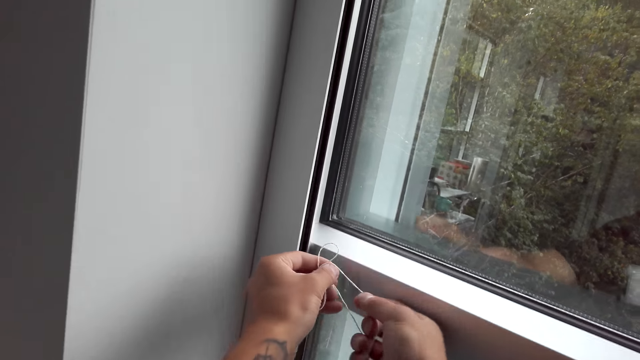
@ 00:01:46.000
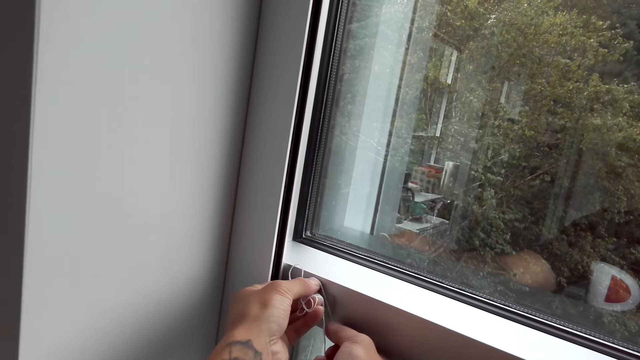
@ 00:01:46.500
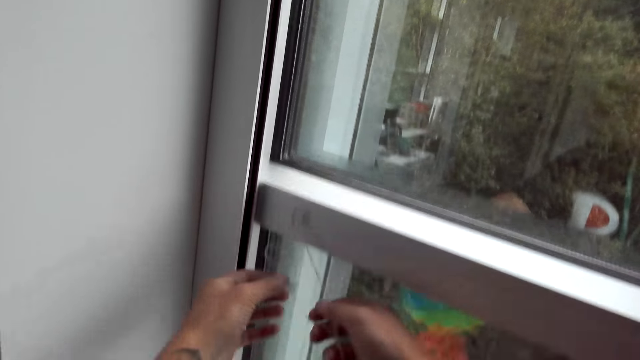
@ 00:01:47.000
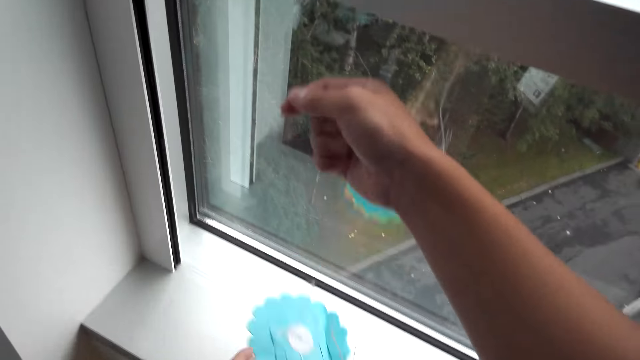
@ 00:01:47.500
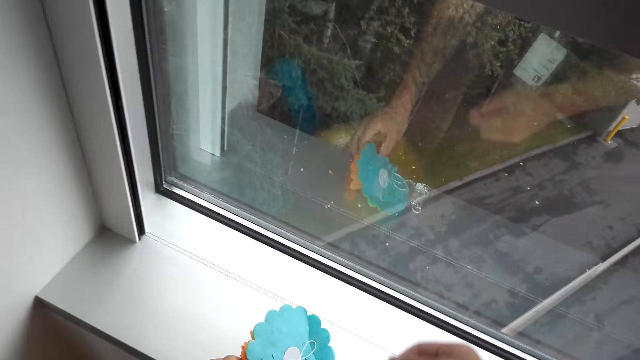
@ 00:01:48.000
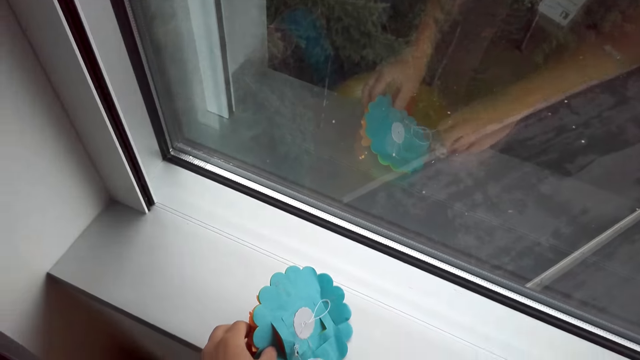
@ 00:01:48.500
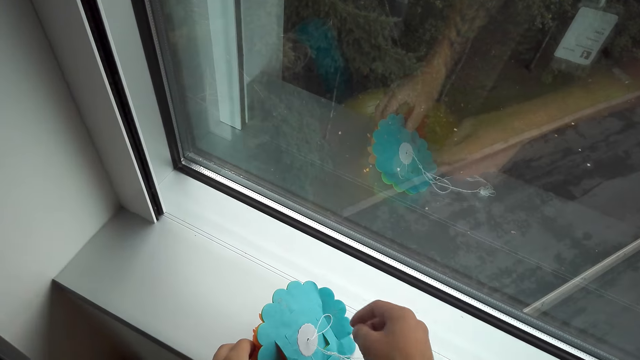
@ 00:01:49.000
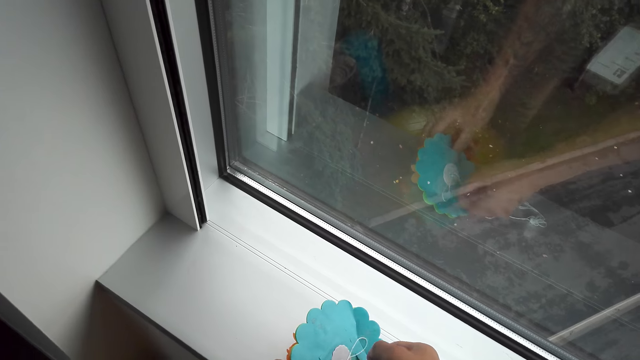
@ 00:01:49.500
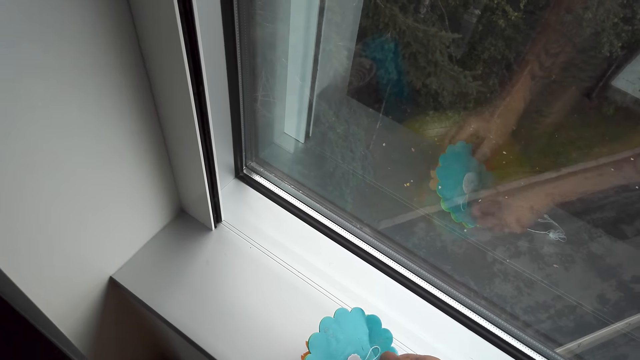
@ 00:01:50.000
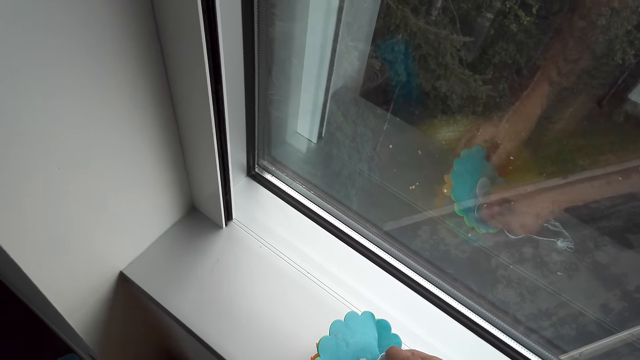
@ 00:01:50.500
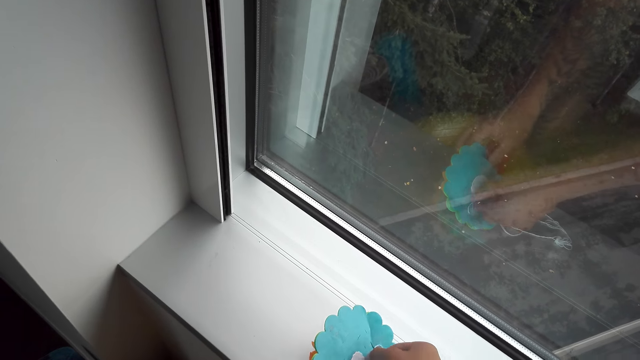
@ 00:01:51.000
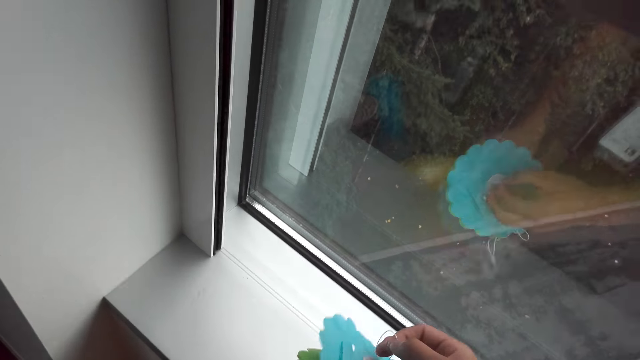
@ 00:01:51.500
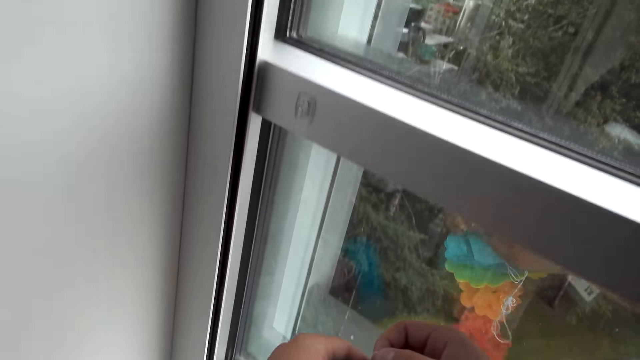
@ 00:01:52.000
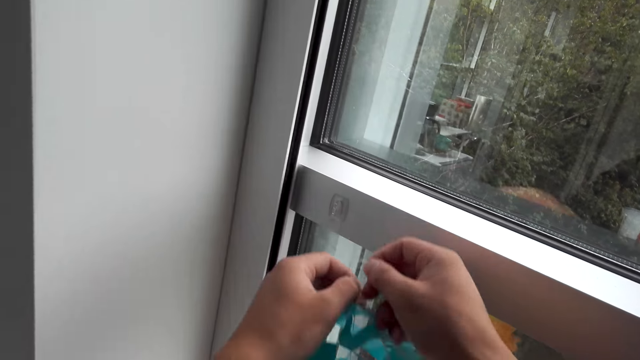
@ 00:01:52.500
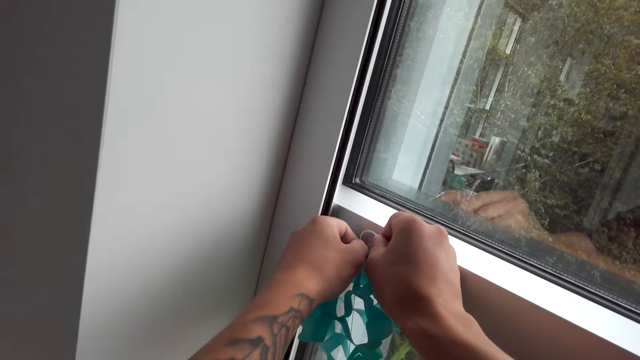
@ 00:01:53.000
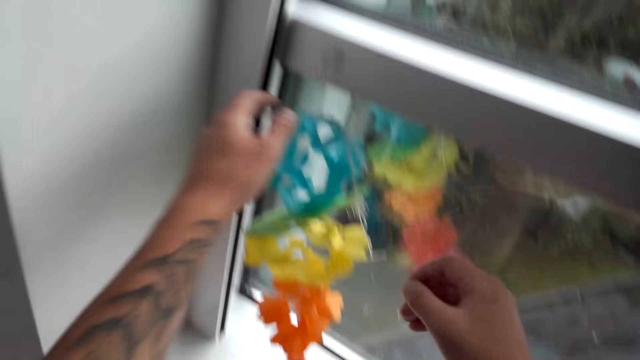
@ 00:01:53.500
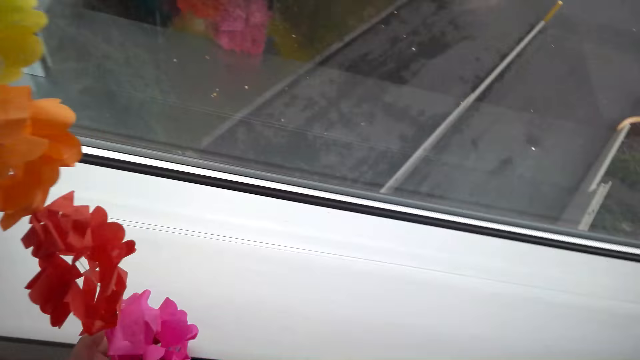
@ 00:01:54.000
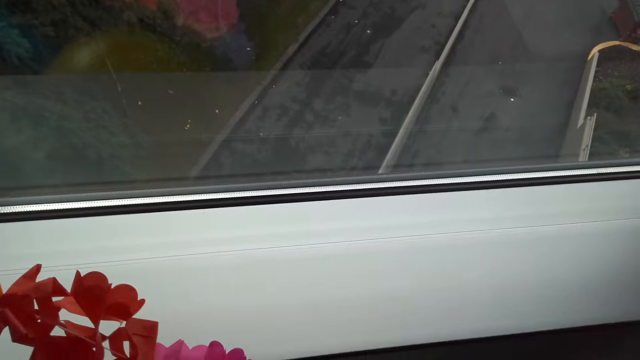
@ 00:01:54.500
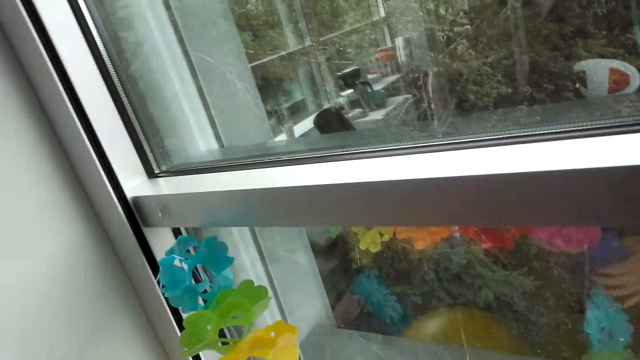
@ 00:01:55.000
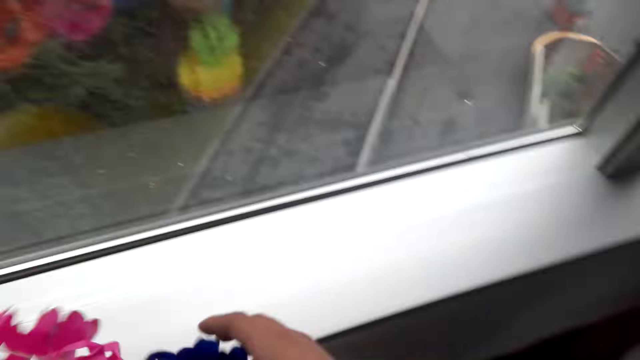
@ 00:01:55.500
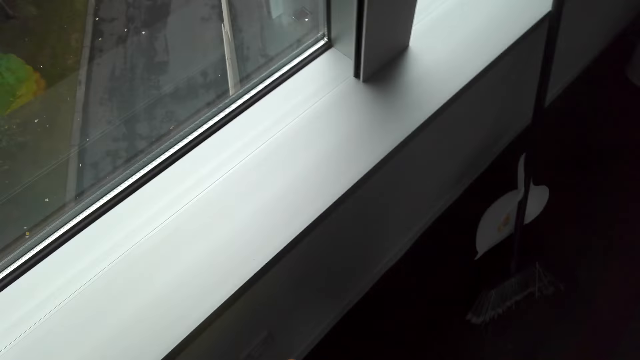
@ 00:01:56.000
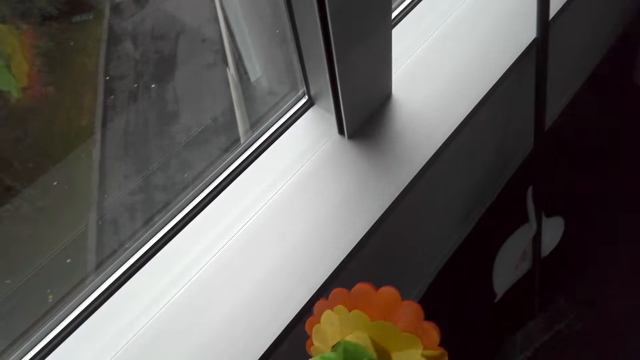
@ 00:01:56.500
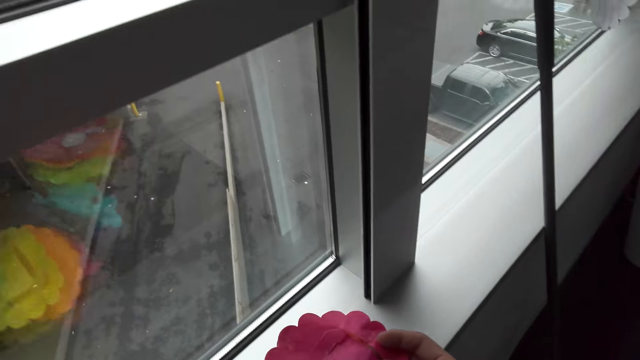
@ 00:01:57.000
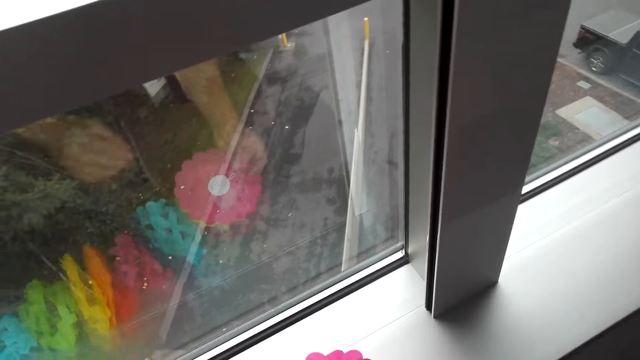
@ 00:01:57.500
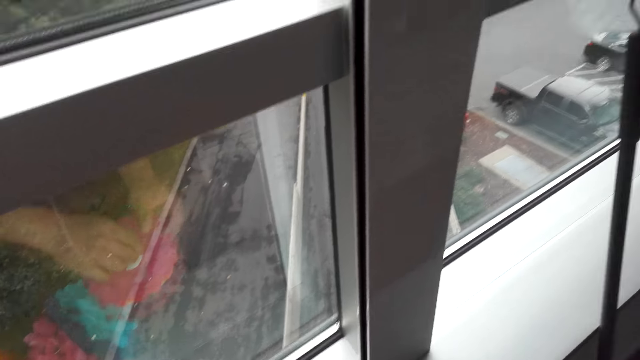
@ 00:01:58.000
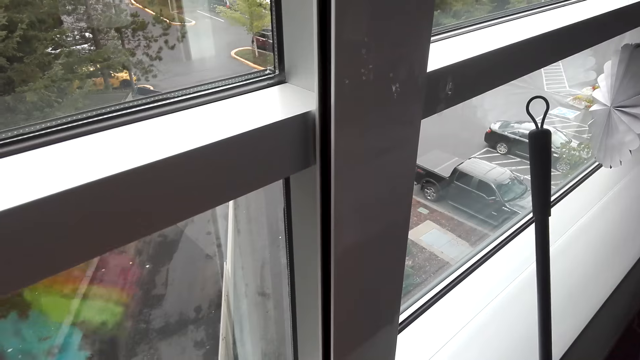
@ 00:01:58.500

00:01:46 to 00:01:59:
The camera wearer hangs the decorations on the window. They pick the decorations. They hang the decorations on the window. They pull the decorations.

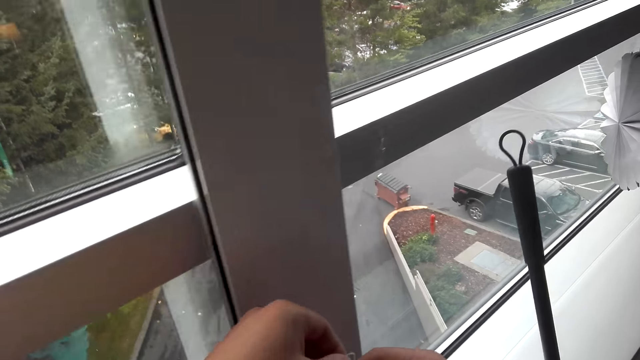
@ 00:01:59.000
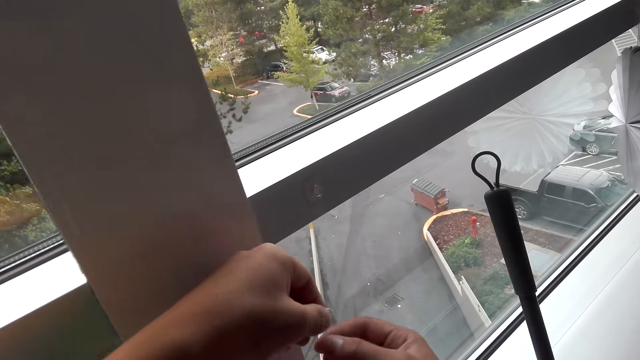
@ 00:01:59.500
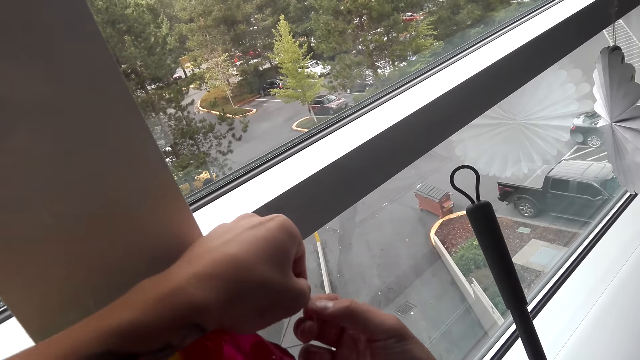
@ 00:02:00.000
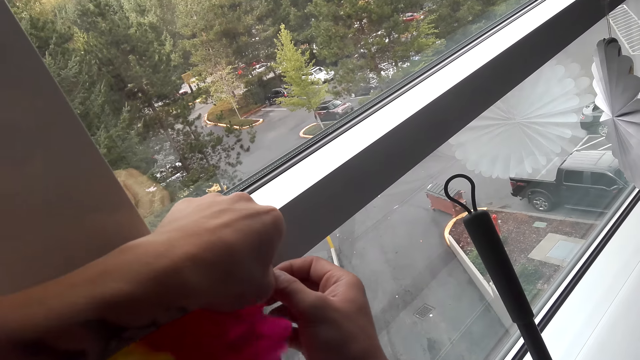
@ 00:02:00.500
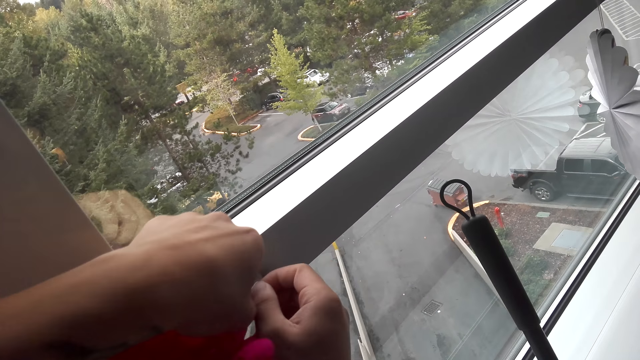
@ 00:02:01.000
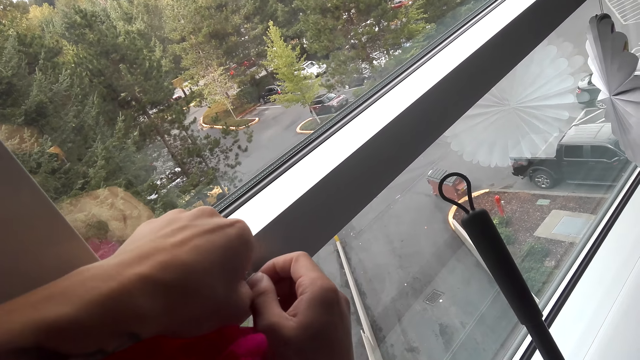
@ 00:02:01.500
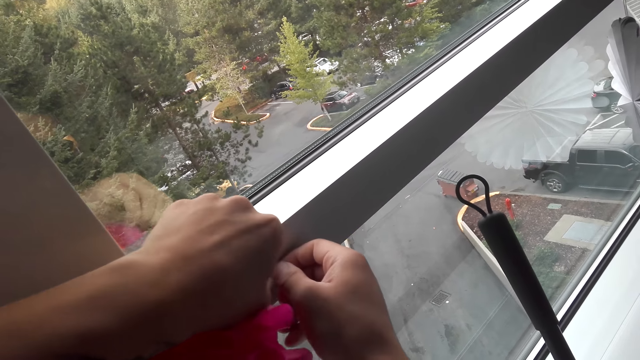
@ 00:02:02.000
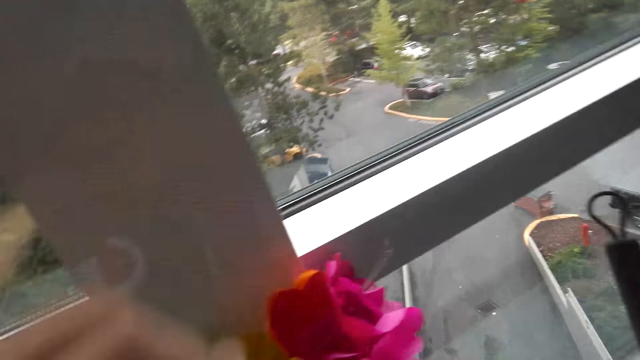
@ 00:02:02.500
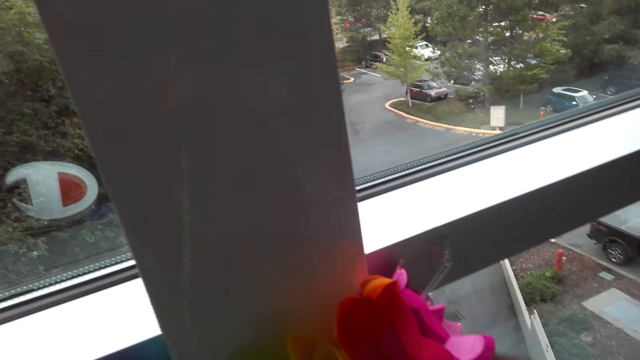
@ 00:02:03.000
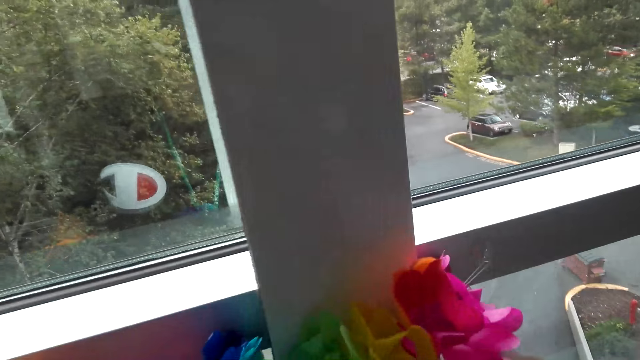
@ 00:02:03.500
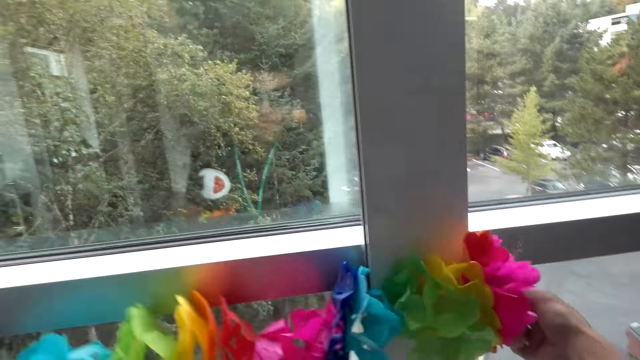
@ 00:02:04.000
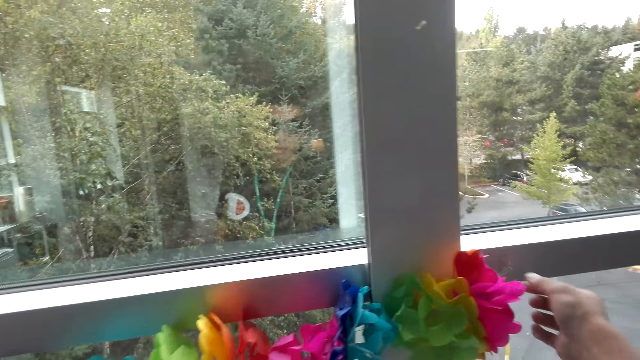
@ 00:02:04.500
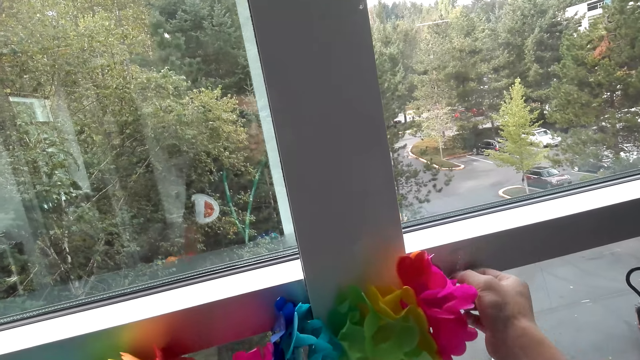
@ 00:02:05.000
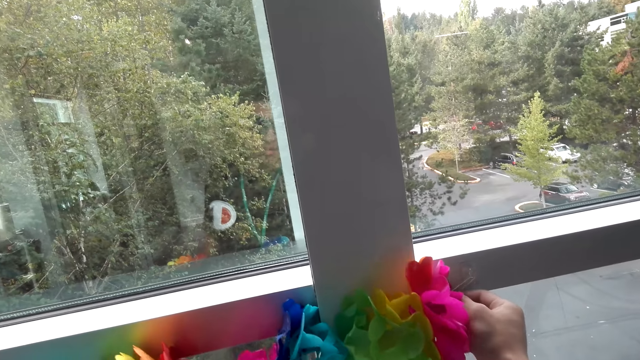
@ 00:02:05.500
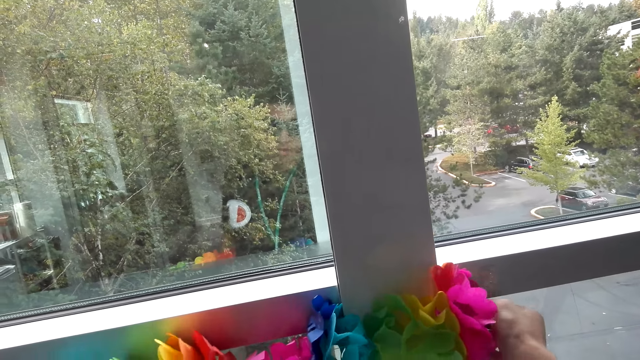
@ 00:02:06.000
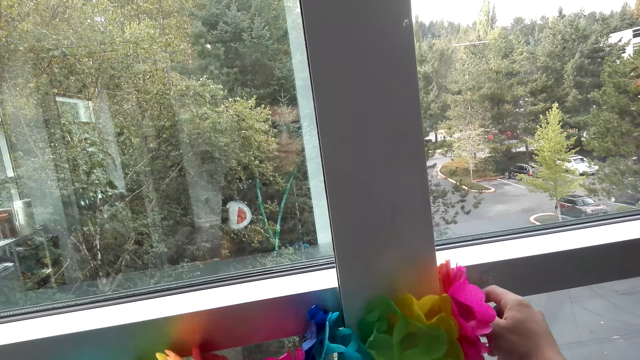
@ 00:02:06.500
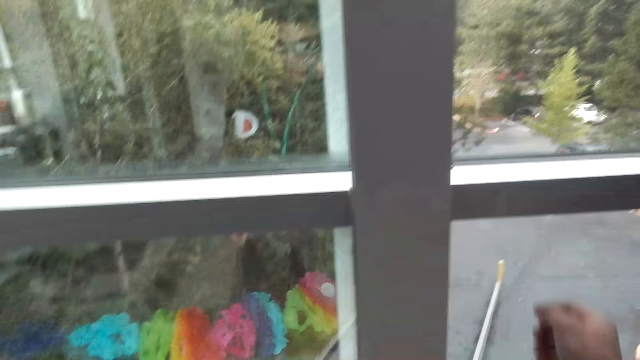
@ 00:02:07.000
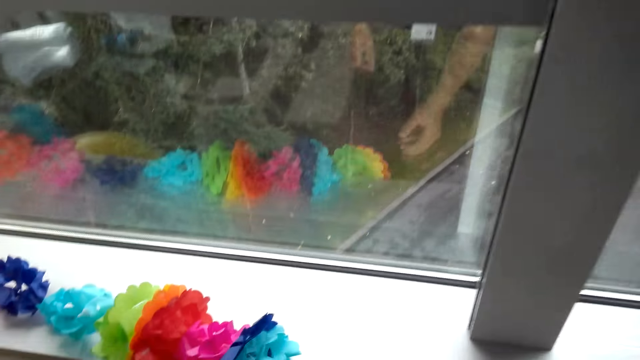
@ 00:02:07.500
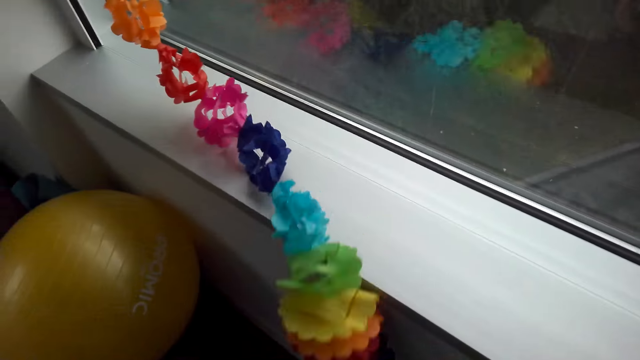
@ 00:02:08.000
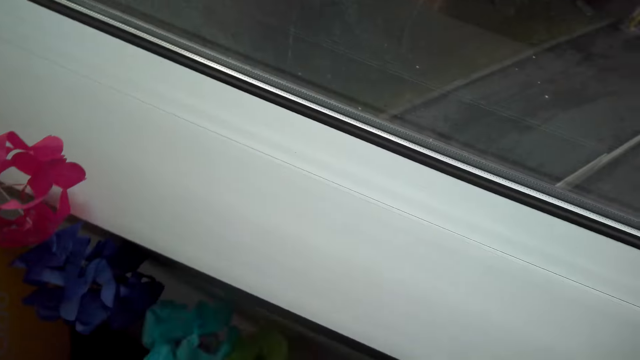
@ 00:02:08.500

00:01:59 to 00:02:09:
The camera wearer hangs the decorations on the window. They fix the decorations.
